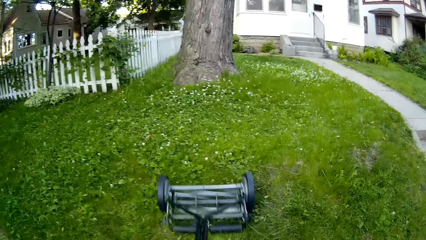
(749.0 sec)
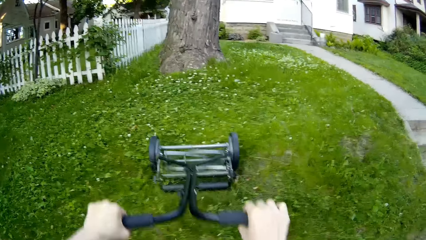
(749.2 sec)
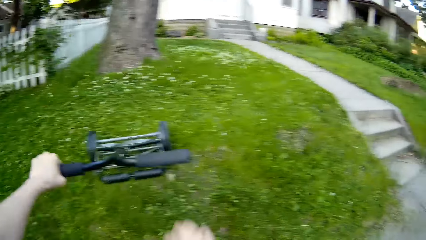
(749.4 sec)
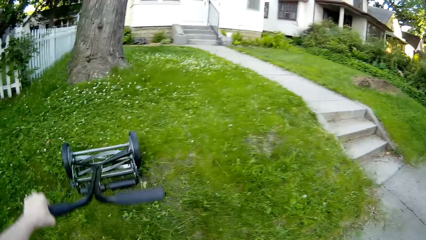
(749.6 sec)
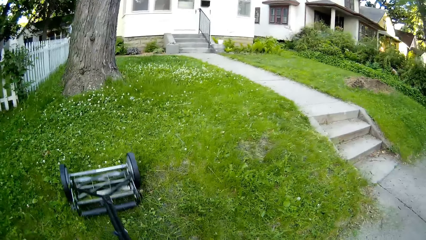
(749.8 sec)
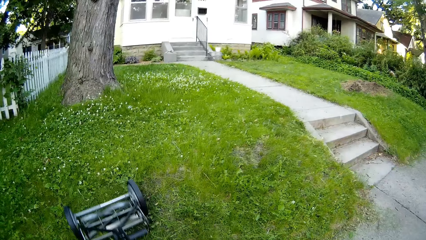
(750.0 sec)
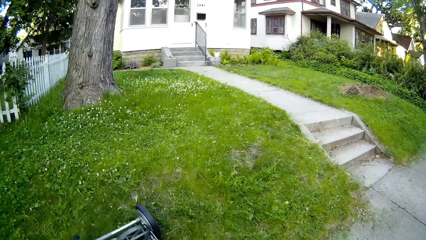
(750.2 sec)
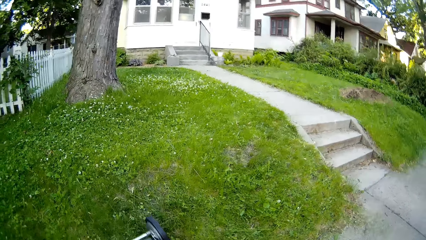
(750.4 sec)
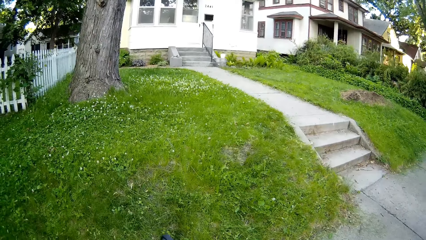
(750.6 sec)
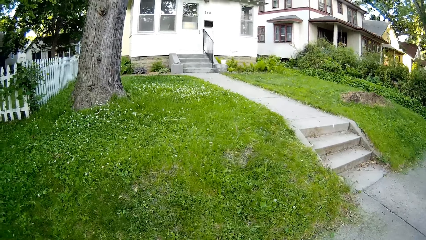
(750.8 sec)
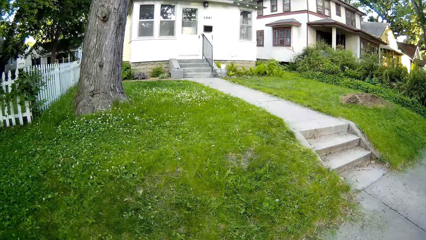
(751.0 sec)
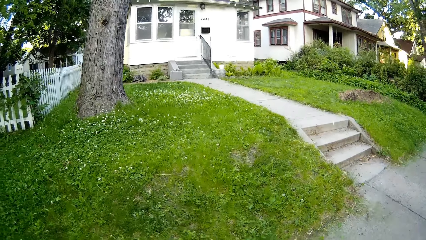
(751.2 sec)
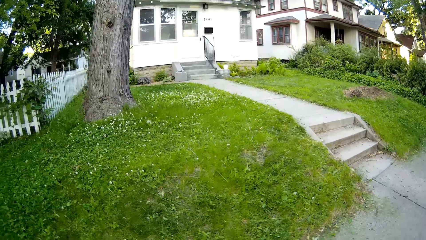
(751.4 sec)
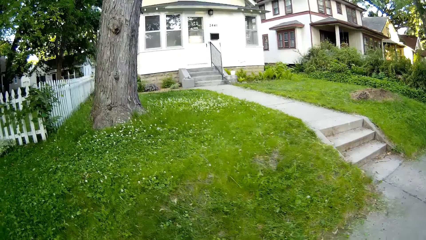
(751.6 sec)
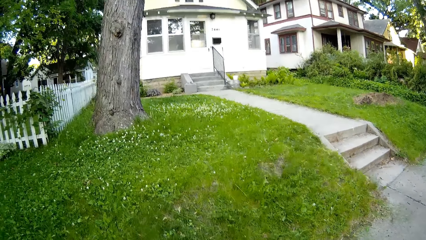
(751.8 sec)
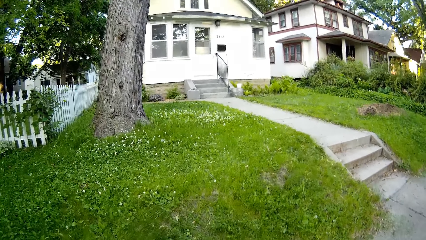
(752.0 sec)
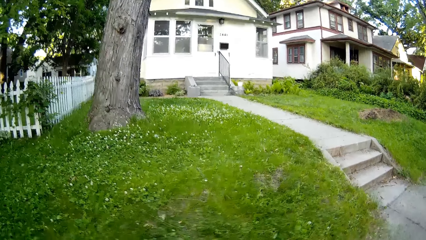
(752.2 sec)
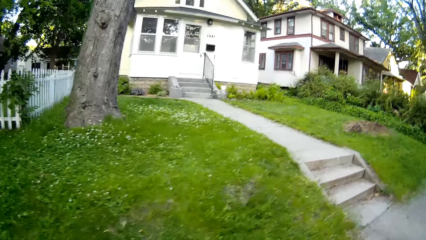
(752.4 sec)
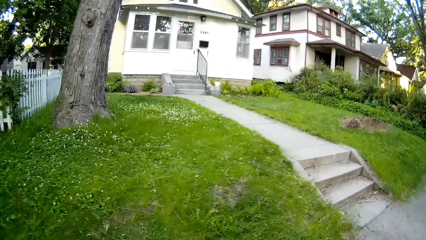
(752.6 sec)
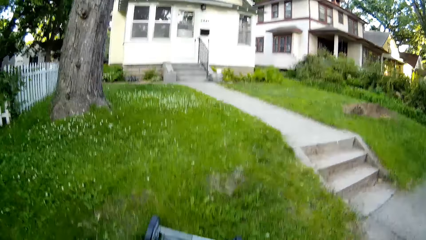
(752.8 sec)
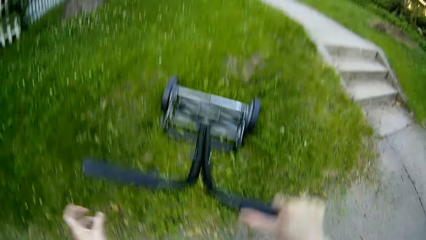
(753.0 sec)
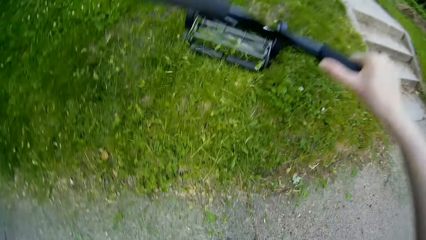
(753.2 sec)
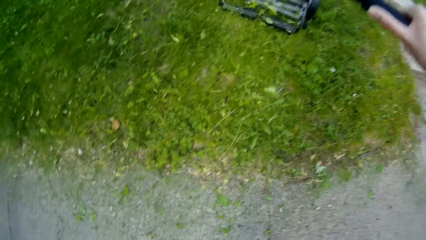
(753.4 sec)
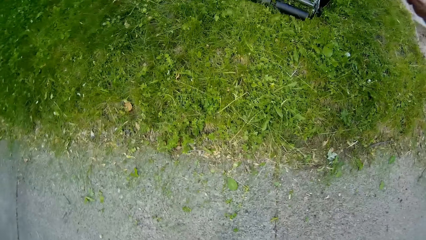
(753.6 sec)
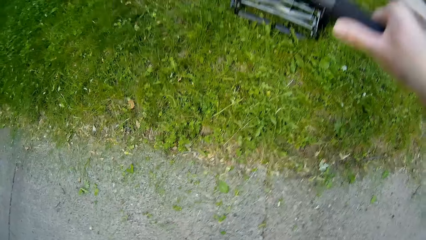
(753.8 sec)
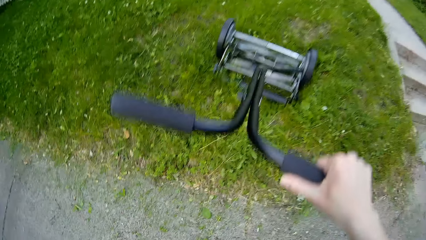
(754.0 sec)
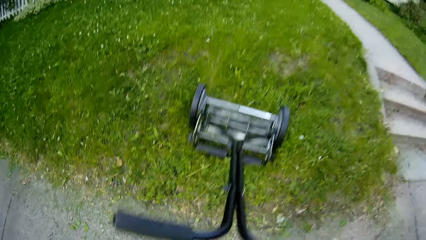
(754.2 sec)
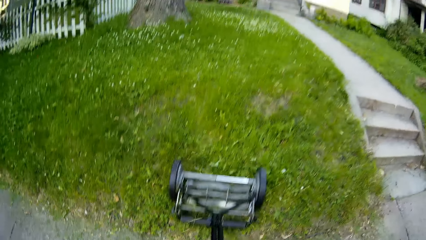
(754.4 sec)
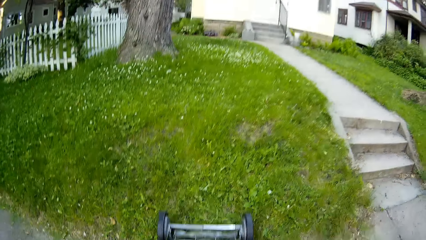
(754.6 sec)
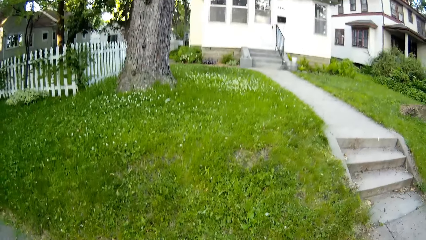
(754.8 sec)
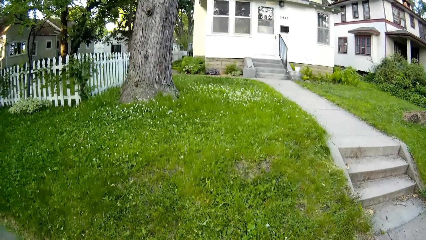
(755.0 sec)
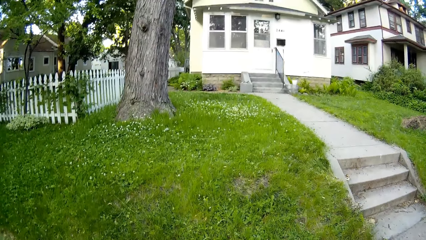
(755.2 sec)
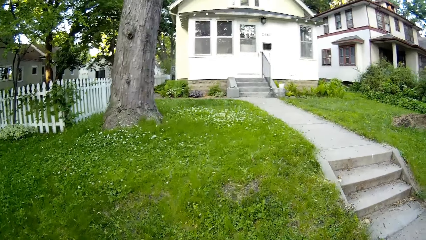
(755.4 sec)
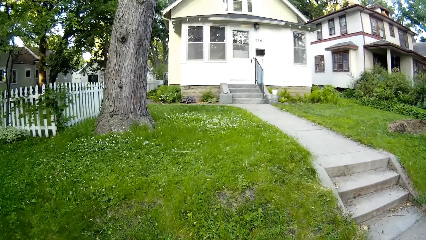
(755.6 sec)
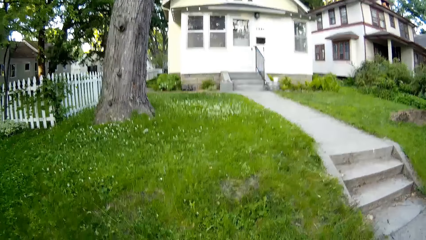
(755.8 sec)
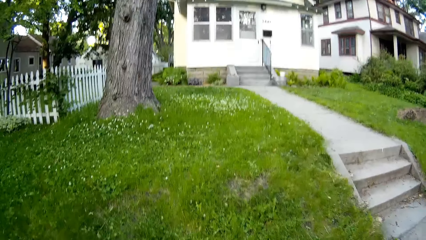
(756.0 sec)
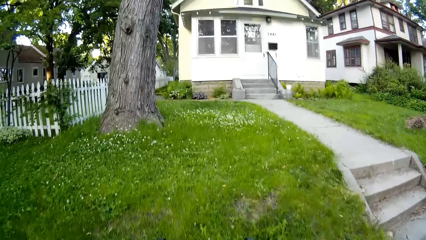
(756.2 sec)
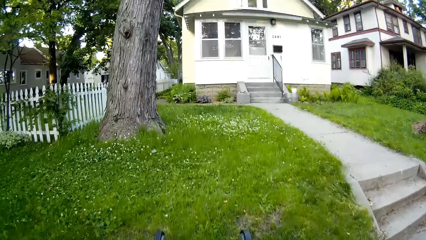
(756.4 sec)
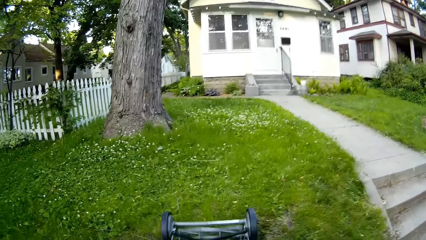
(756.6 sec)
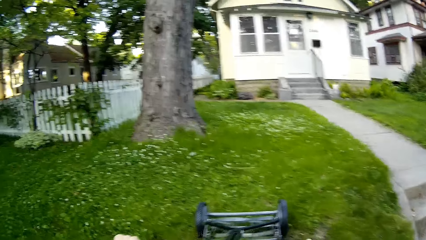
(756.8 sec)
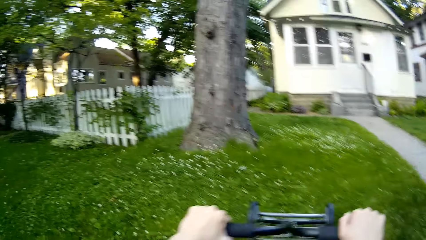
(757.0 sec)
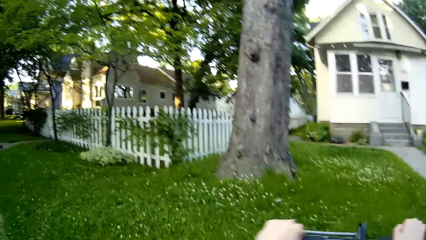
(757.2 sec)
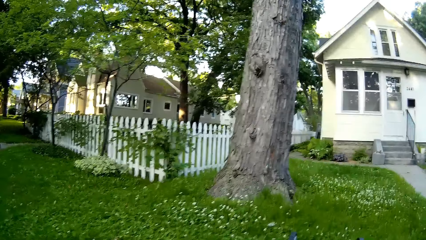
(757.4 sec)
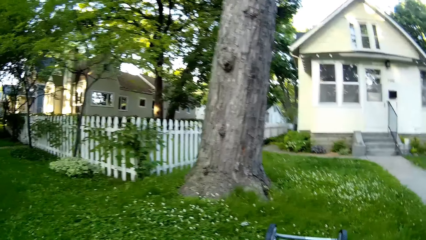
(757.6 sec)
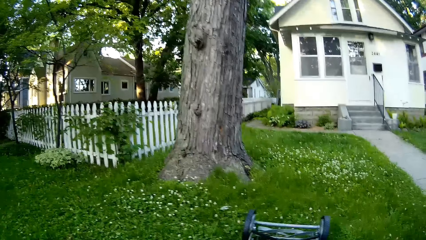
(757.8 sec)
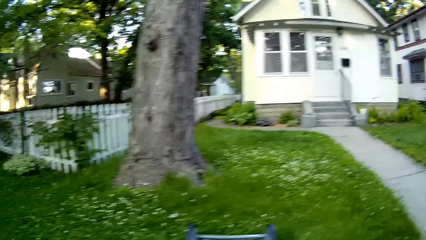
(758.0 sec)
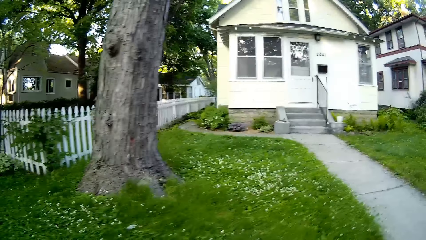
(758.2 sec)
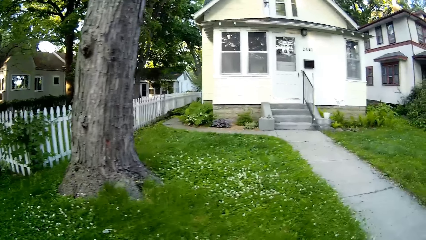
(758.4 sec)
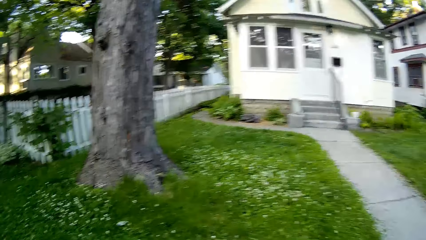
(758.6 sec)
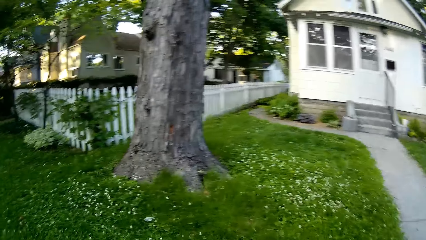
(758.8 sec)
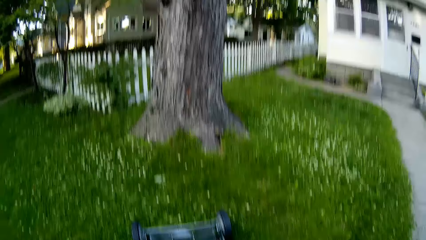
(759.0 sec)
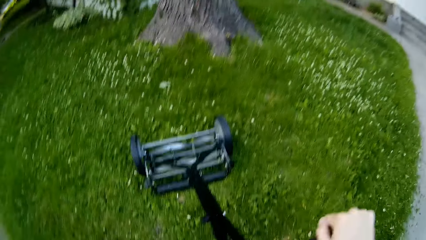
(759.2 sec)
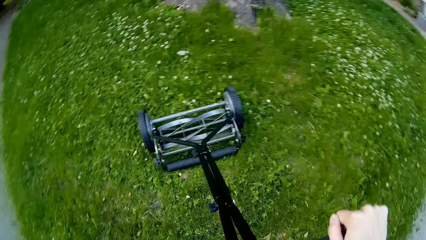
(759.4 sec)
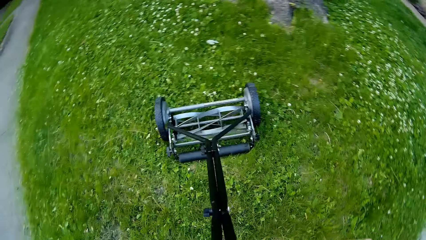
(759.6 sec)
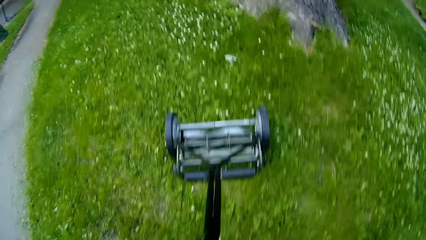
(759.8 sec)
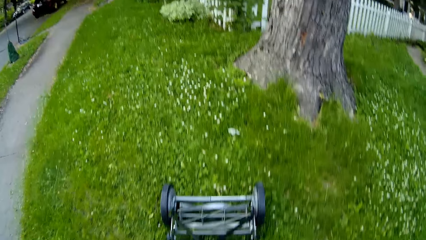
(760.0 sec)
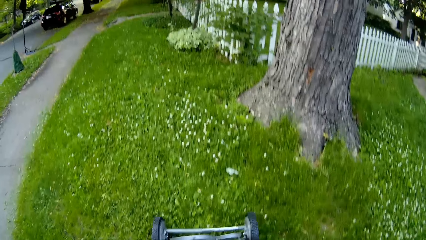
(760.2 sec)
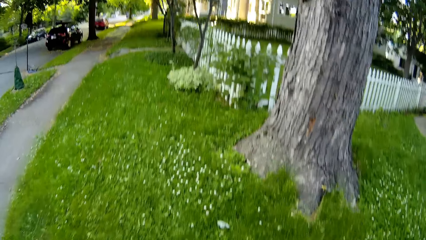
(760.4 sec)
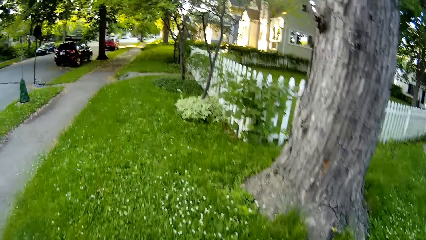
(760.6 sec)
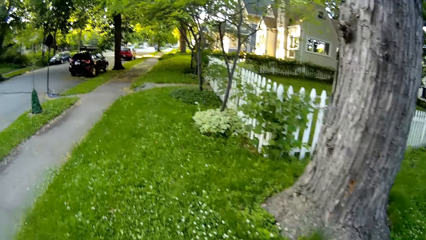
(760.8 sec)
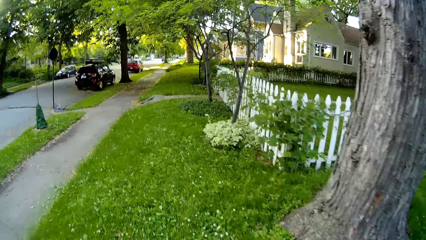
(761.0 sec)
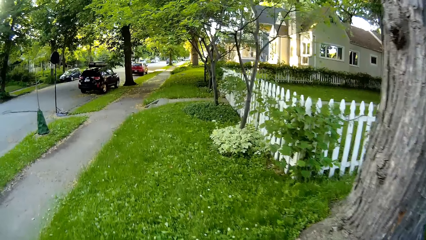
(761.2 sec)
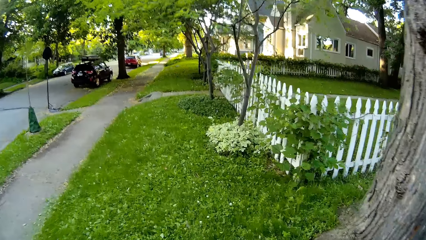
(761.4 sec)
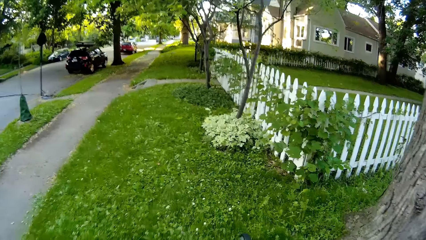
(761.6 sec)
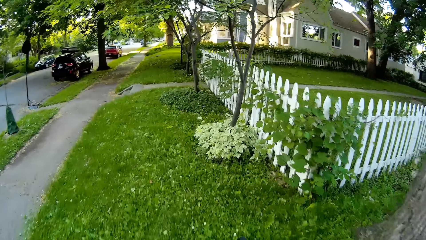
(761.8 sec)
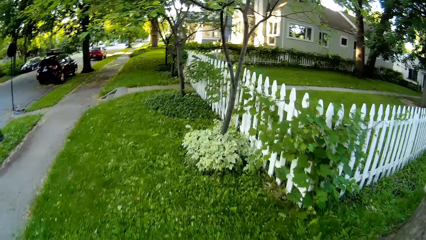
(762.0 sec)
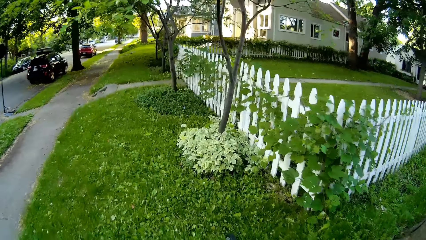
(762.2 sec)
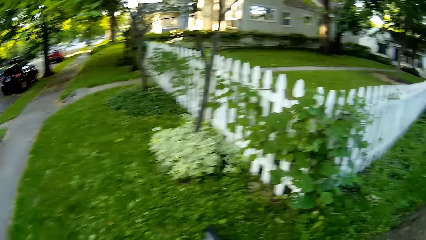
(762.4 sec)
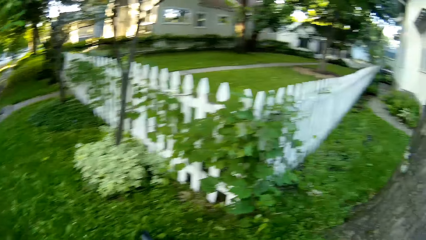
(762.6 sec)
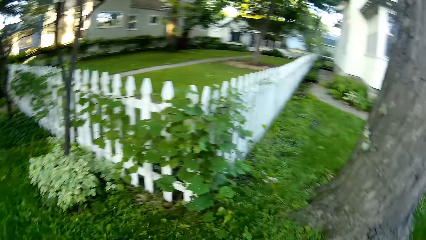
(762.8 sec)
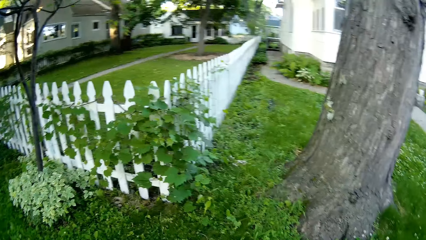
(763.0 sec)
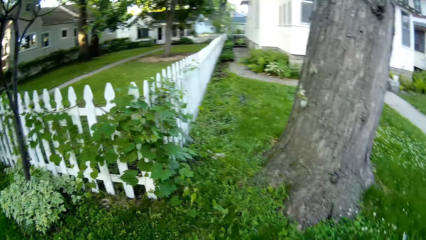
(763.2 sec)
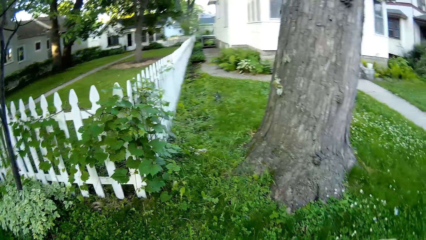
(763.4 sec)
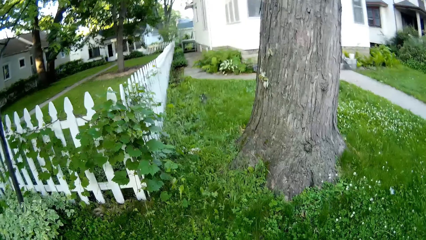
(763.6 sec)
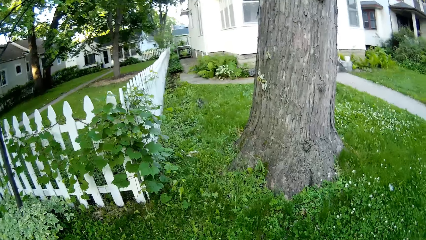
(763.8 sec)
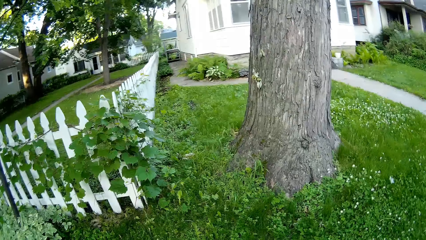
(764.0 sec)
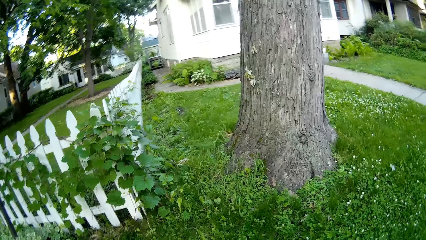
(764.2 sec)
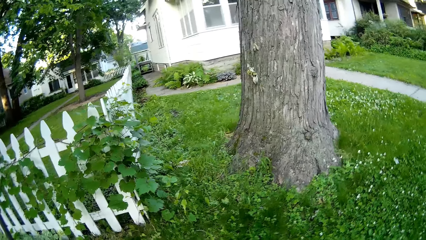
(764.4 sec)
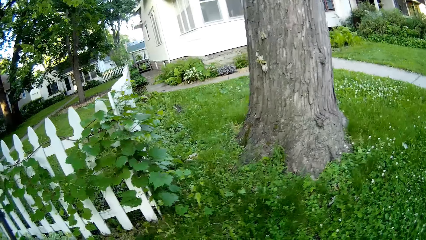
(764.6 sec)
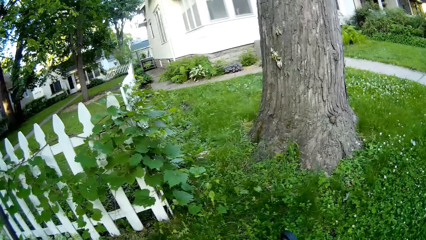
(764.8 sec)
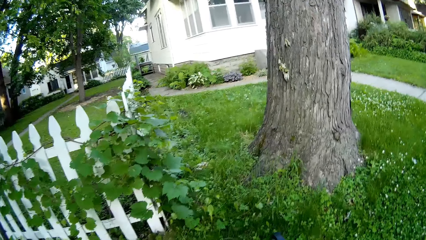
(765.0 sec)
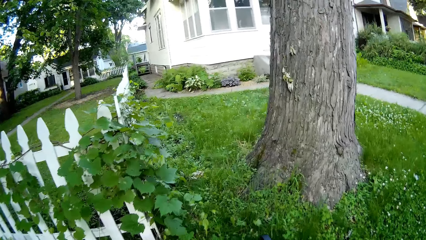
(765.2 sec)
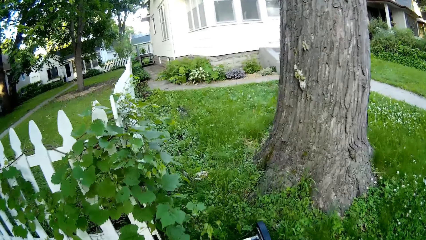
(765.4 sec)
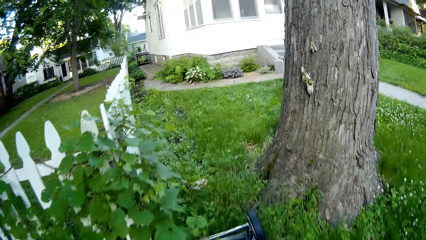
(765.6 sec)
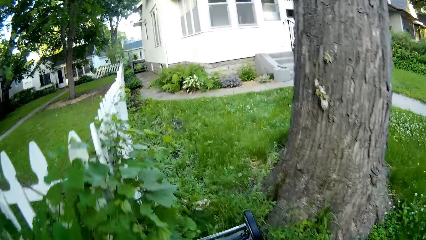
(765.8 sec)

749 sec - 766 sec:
The camera wearer moves the lawn mower on the lawn with his left hand. He moves the lawn mower on the lawn with his right hand. He moves the lawn mower to the lawn with both hands.
